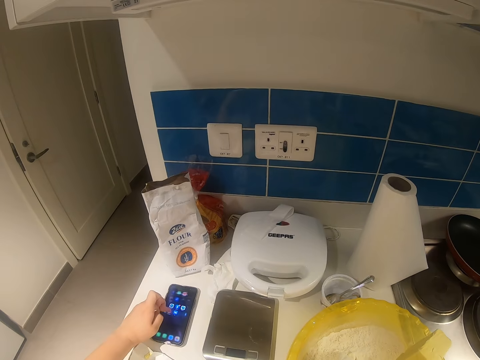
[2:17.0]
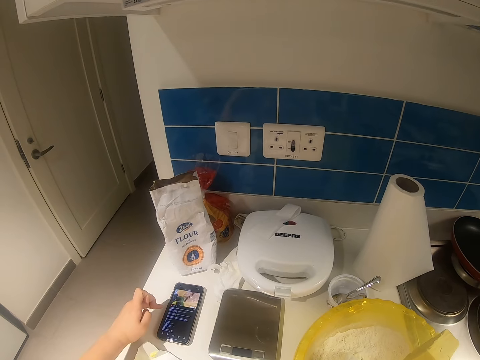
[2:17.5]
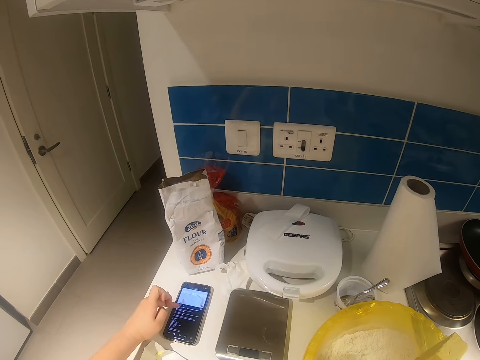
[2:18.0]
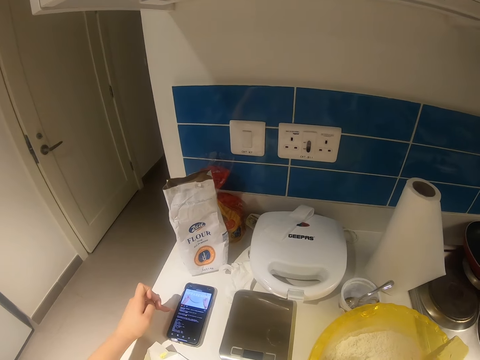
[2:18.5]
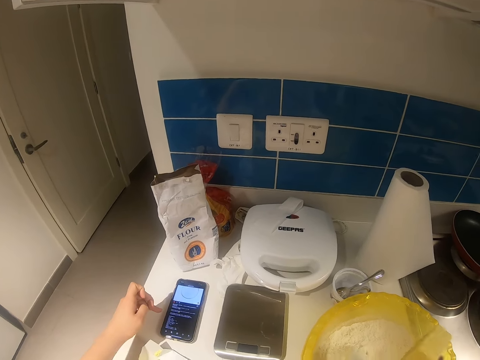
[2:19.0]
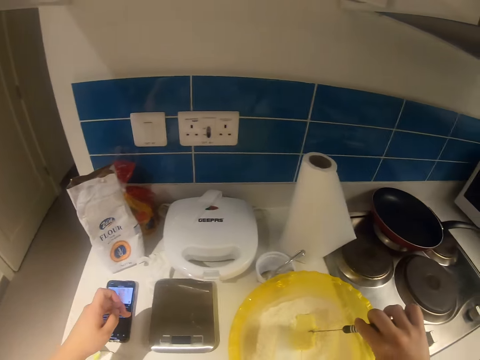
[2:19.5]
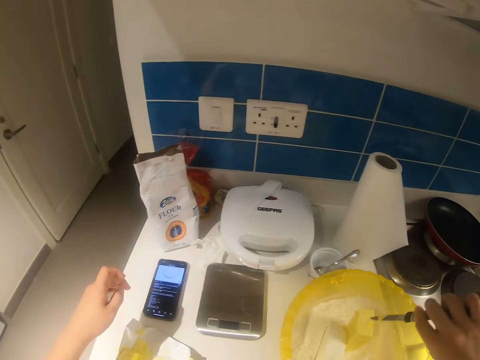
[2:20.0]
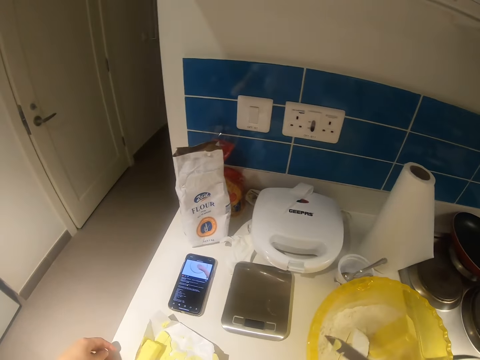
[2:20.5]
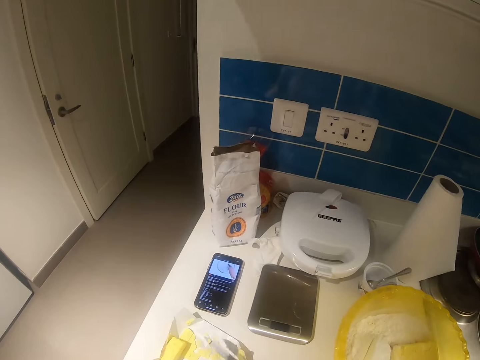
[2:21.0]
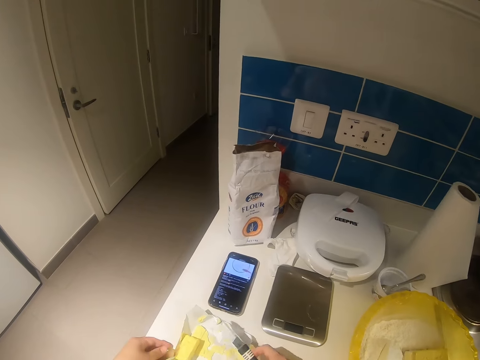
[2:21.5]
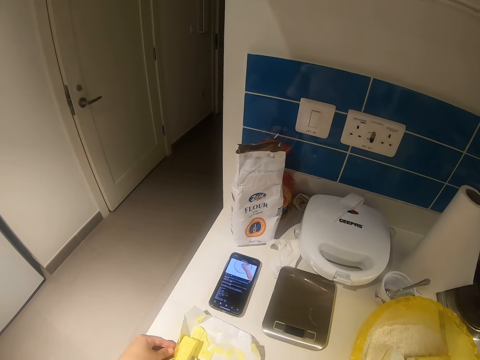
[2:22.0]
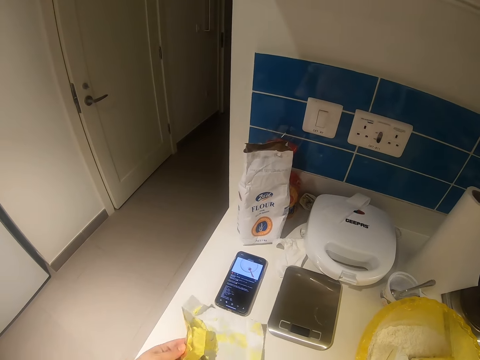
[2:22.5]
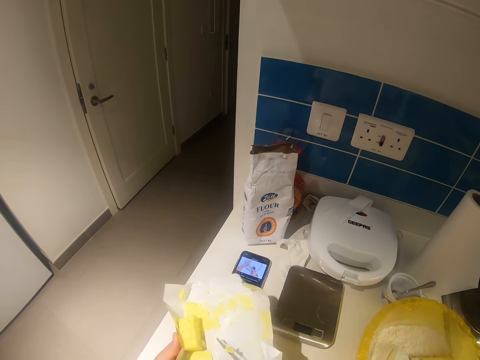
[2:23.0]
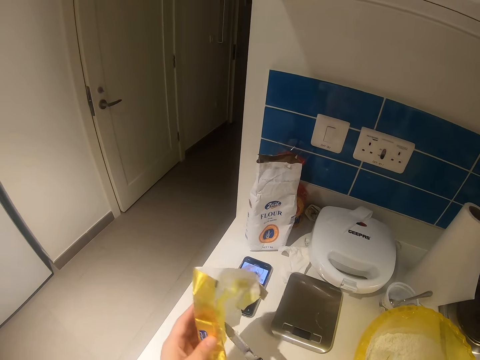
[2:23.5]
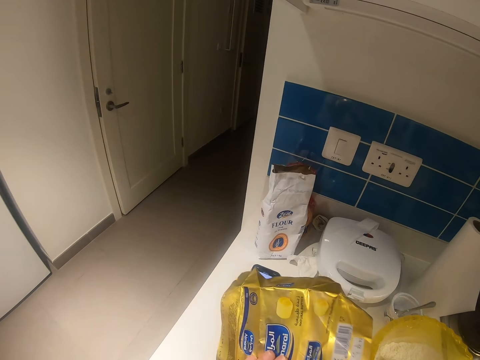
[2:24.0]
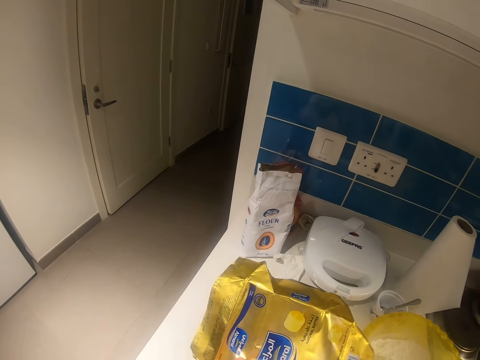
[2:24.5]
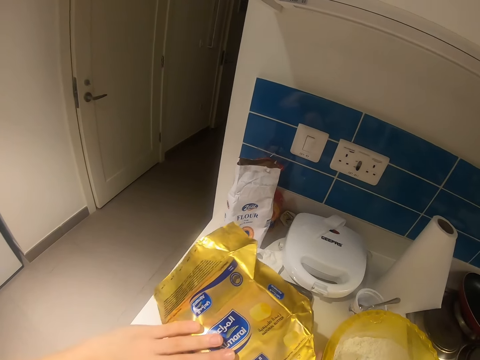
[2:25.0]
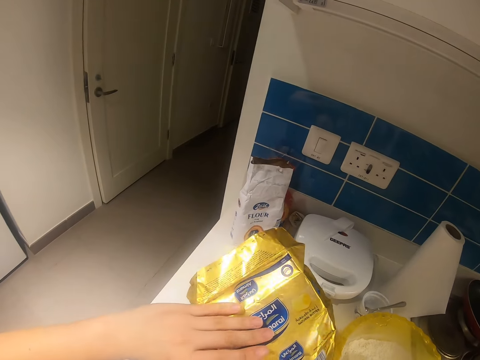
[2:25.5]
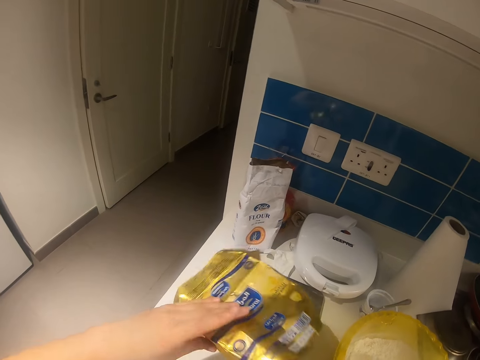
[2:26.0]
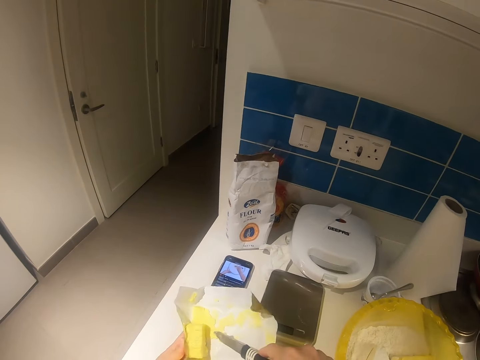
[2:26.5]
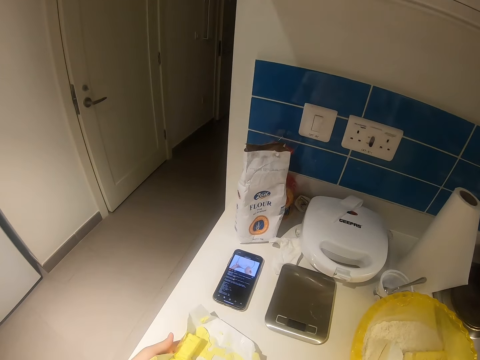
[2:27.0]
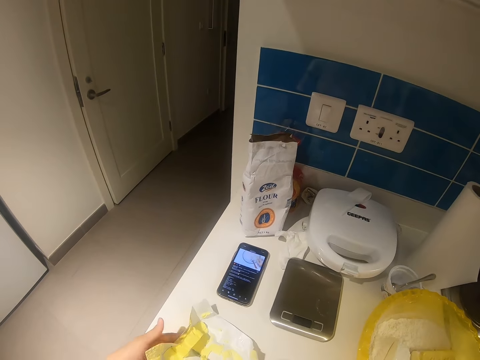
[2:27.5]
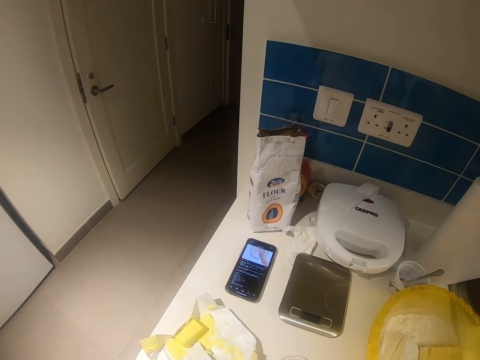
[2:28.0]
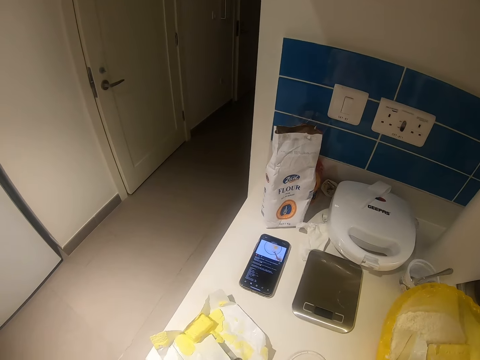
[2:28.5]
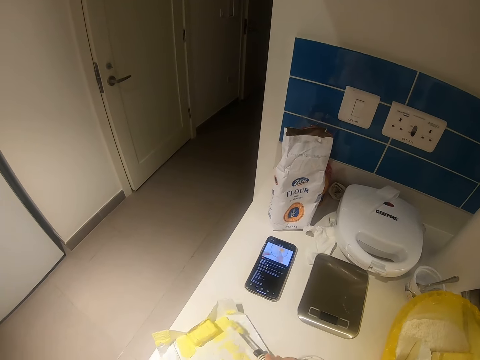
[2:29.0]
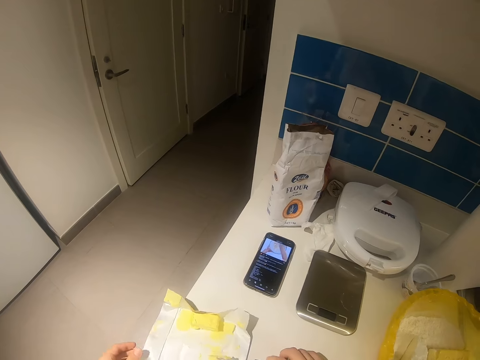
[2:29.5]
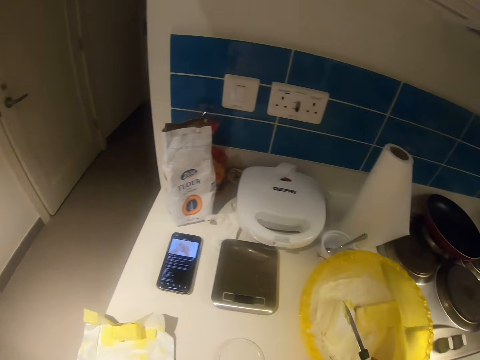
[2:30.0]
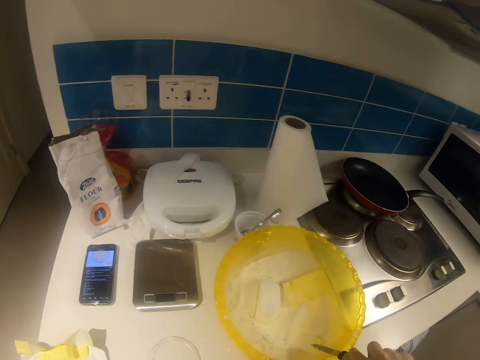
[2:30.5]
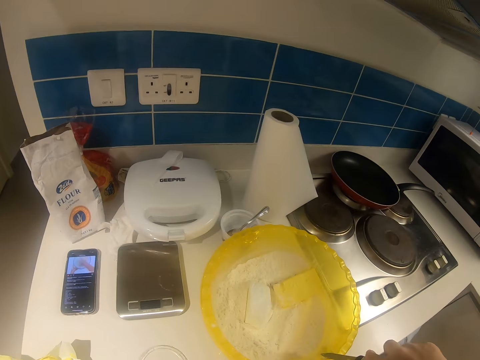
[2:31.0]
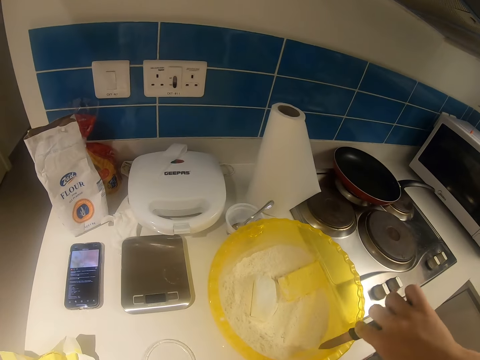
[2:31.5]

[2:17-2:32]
The camera wearer drops butter into the bowl of flour mixture with the knife in her right hand. She holds the butter packet. She scoops butter from the pack with the knife in her right hand. She puts the butter on the basin.

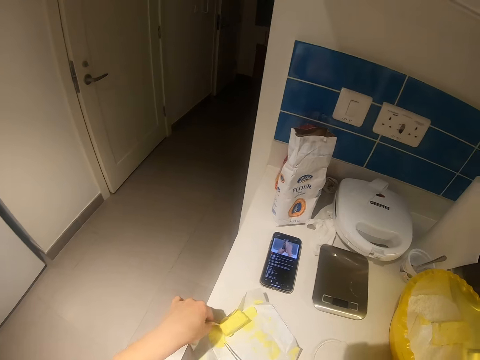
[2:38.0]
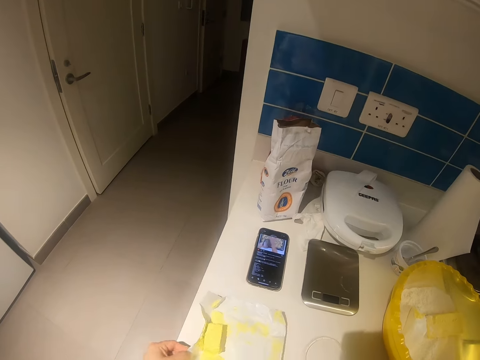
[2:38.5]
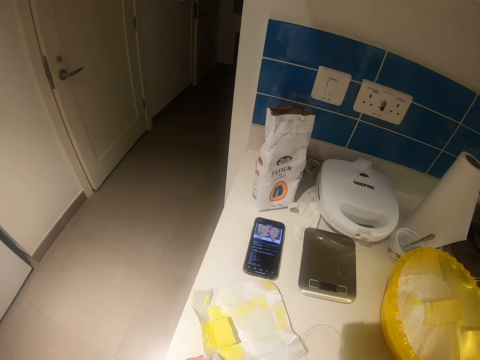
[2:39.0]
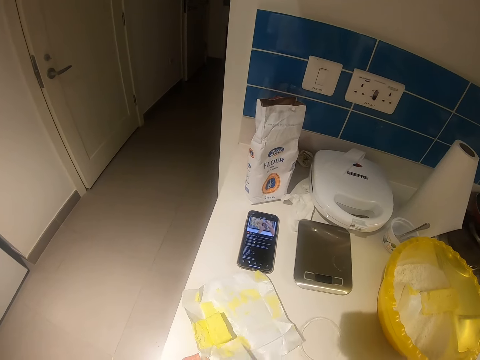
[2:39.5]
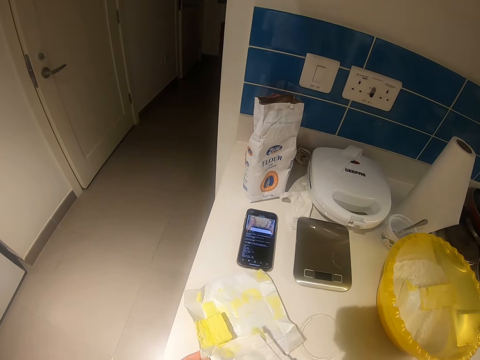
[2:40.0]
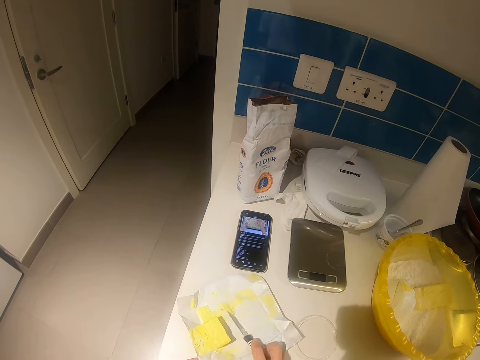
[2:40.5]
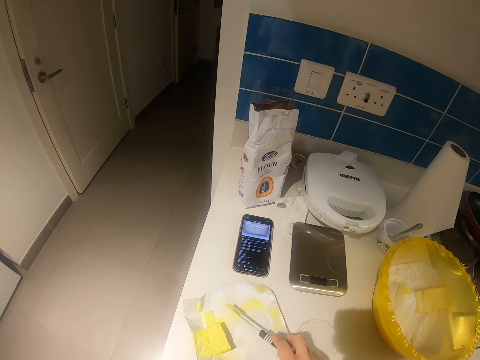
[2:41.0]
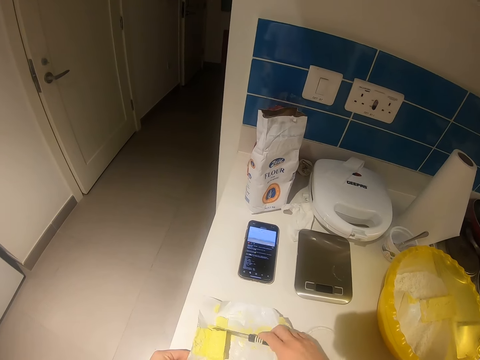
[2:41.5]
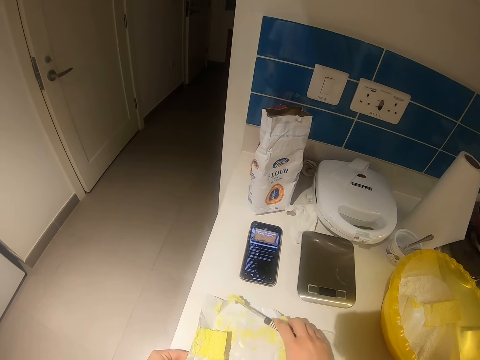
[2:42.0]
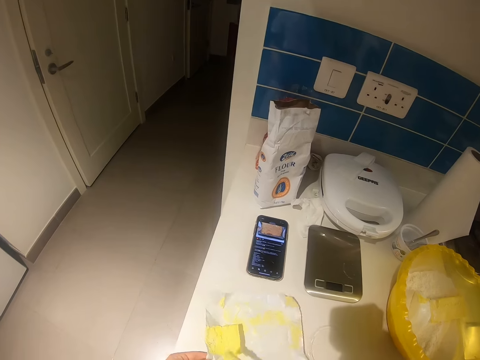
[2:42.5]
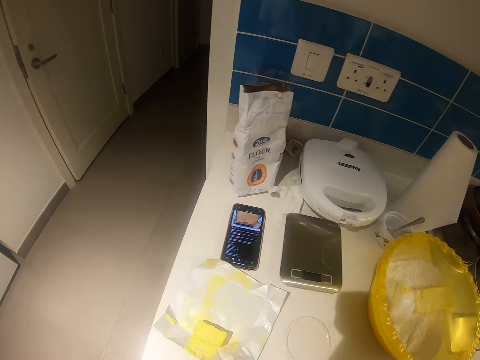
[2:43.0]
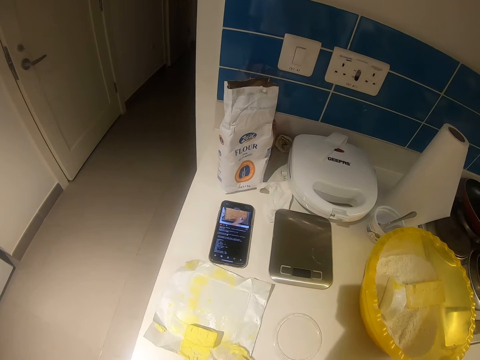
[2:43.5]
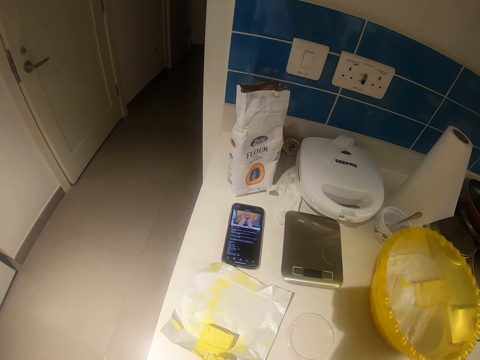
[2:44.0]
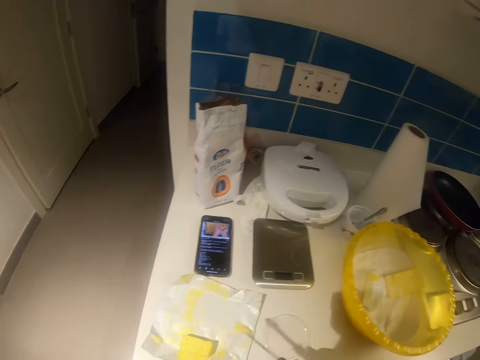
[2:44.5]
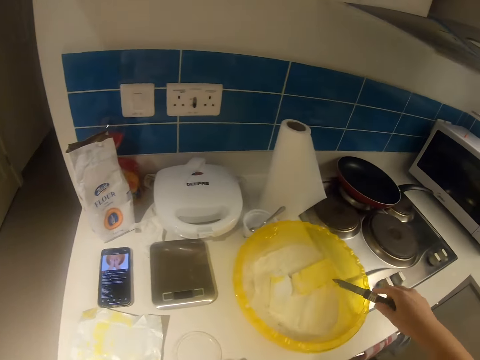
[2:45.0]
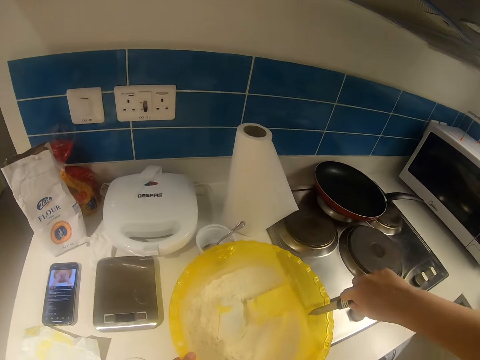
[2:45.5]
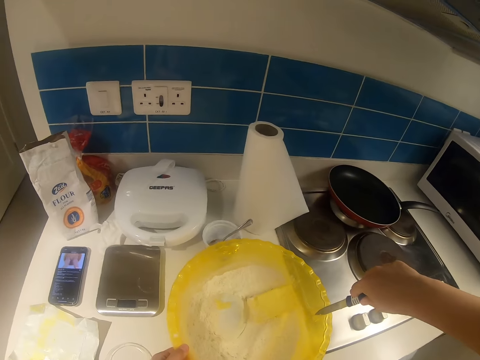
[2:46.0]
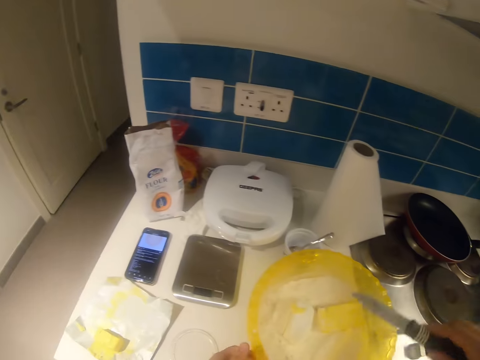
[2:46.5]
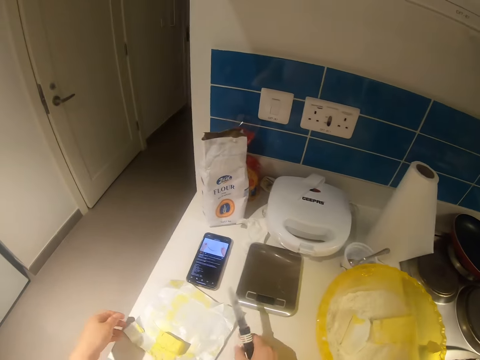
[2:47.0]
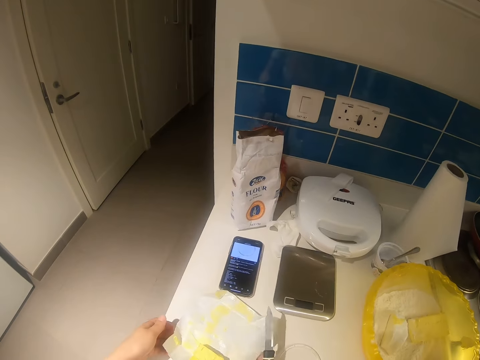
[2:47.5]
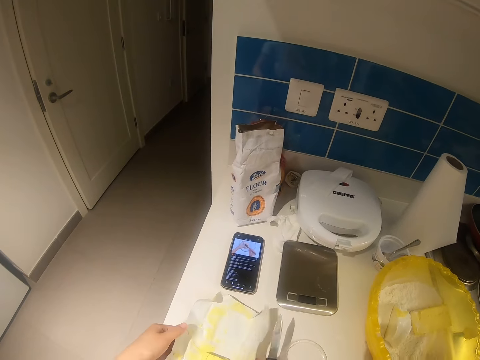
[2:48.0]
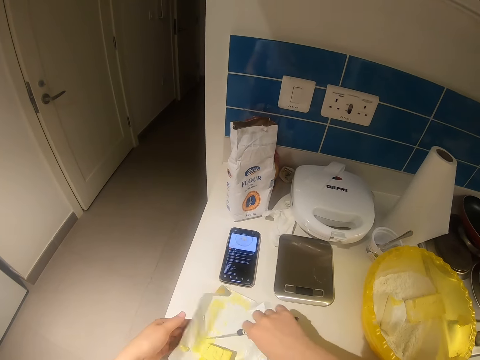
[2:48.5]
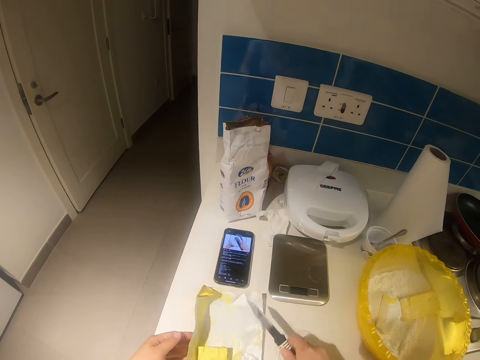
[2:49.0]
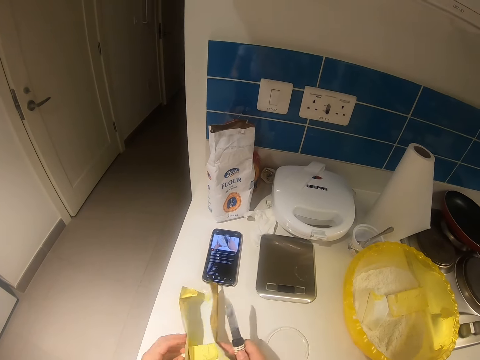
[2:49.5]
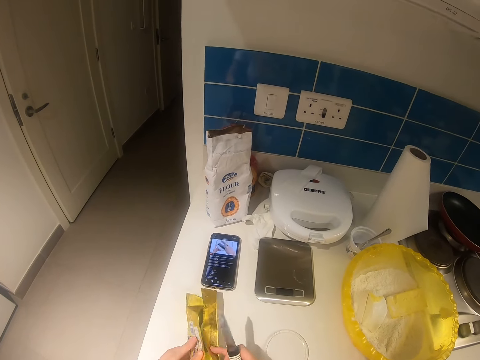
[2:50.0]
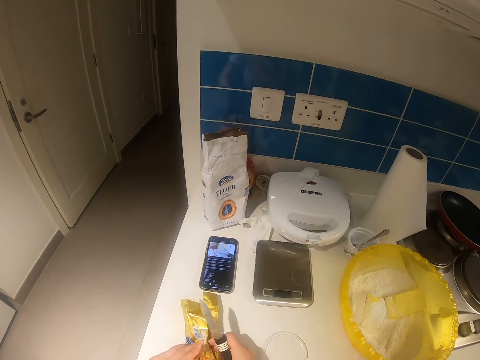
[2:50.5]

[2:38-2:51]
The camera wearer scoops butter from the pack with the knife in her right hand. She puts the butter on the basin.
